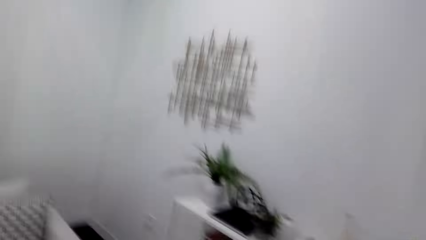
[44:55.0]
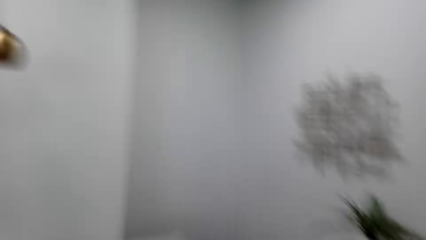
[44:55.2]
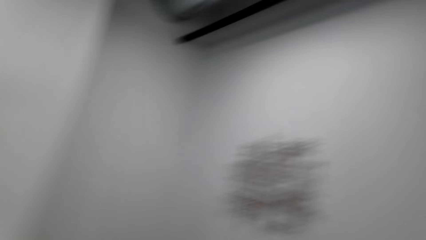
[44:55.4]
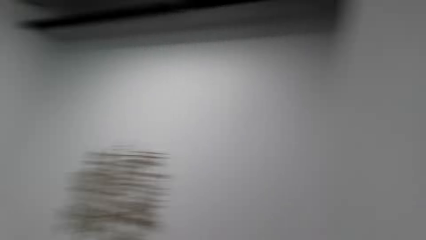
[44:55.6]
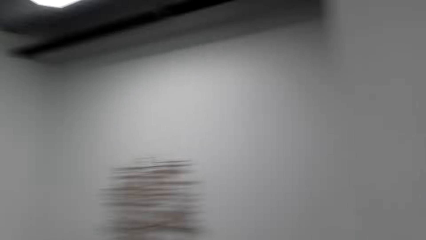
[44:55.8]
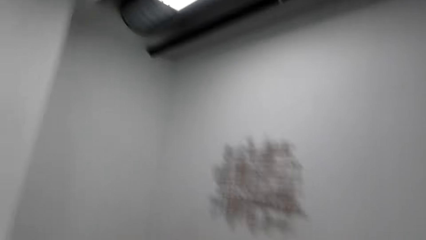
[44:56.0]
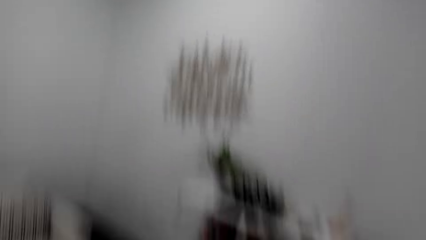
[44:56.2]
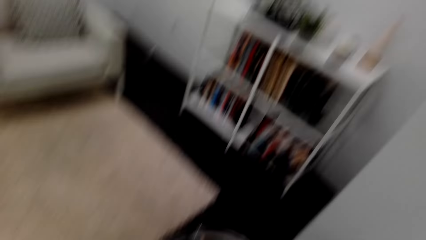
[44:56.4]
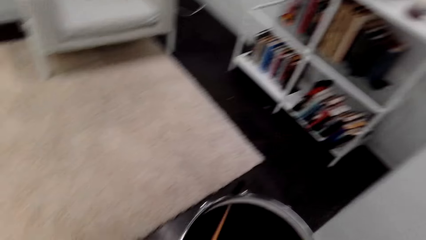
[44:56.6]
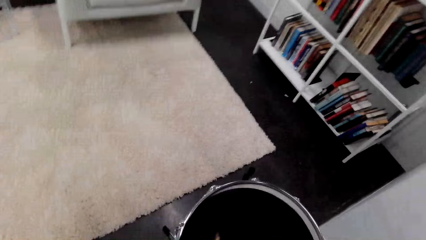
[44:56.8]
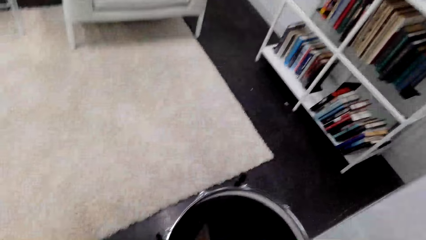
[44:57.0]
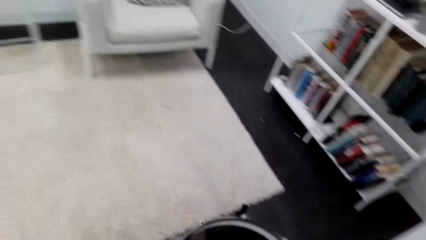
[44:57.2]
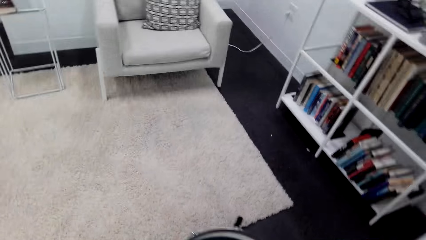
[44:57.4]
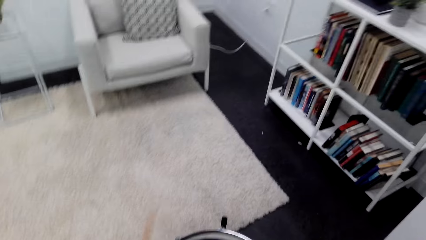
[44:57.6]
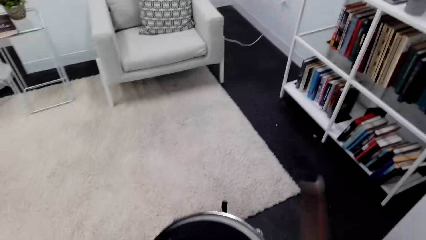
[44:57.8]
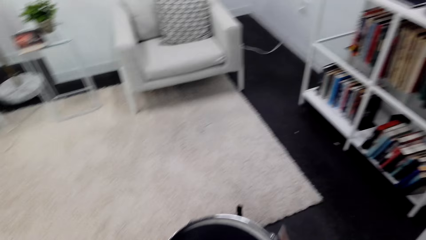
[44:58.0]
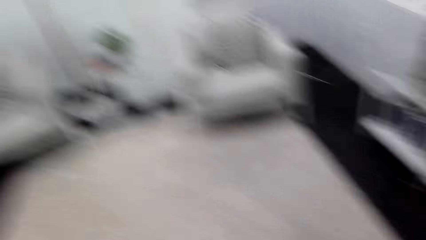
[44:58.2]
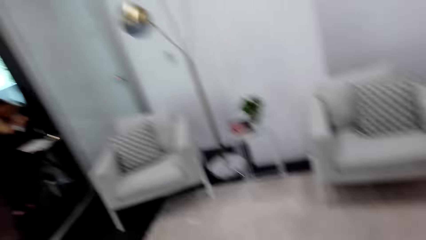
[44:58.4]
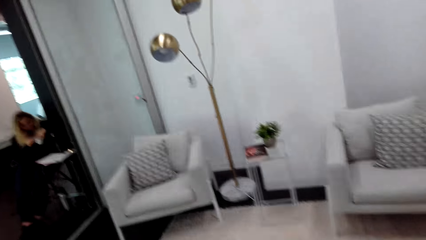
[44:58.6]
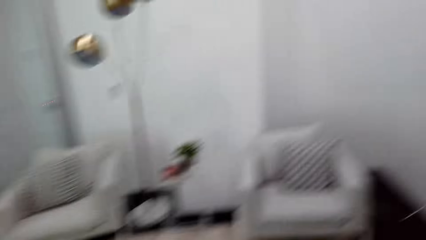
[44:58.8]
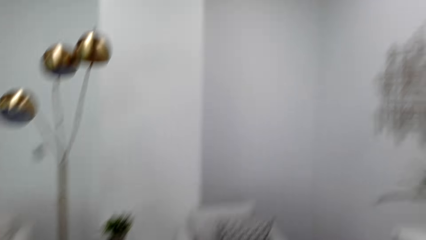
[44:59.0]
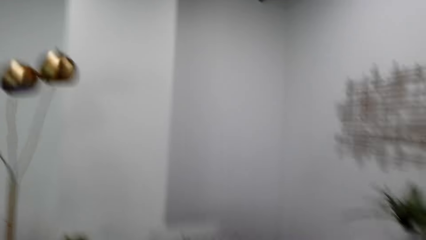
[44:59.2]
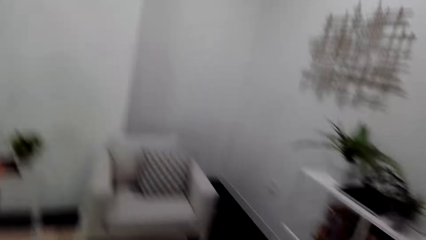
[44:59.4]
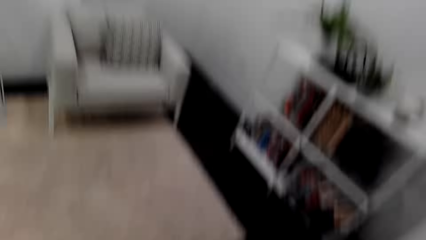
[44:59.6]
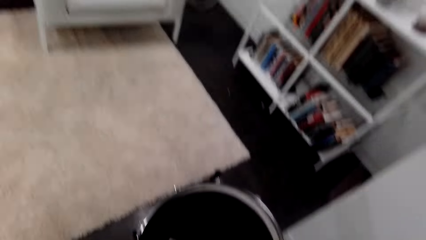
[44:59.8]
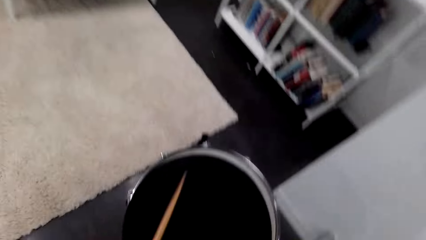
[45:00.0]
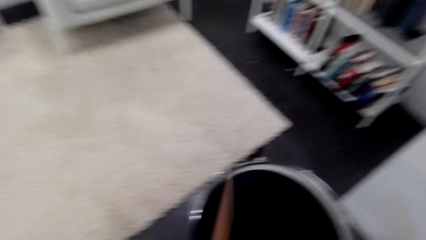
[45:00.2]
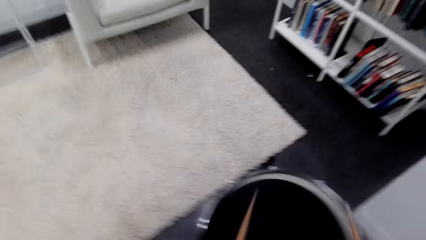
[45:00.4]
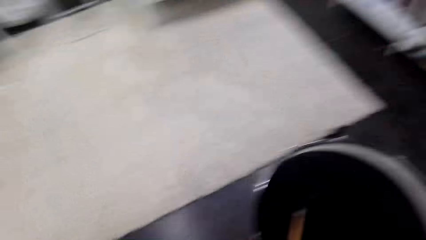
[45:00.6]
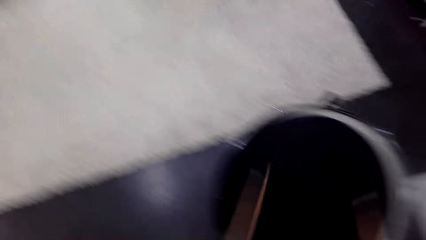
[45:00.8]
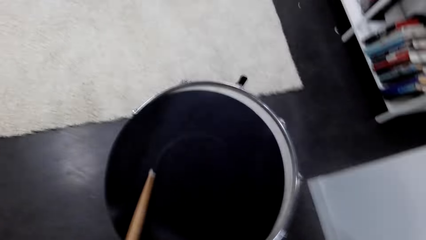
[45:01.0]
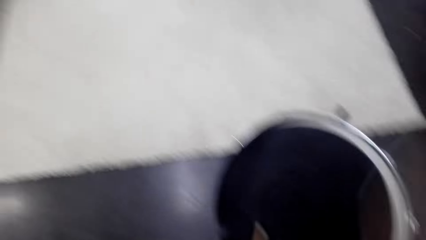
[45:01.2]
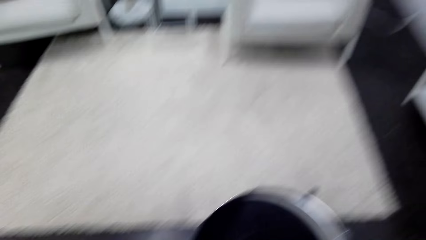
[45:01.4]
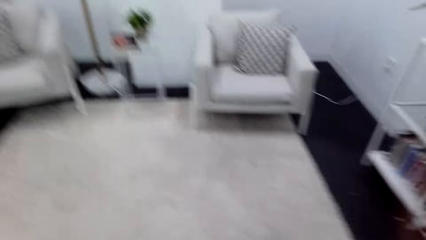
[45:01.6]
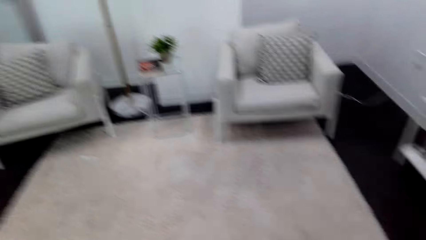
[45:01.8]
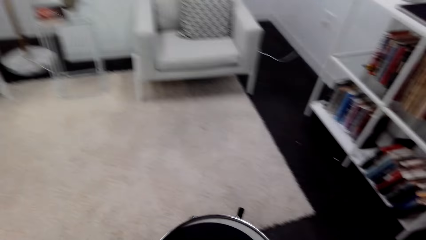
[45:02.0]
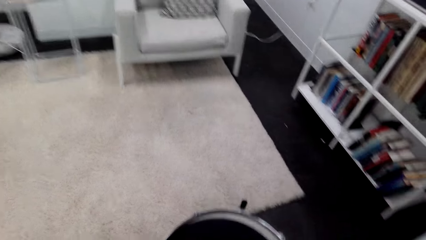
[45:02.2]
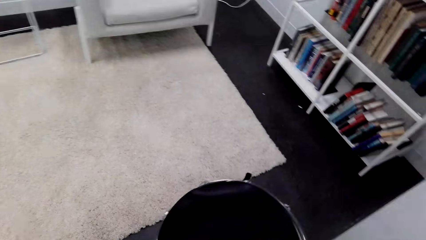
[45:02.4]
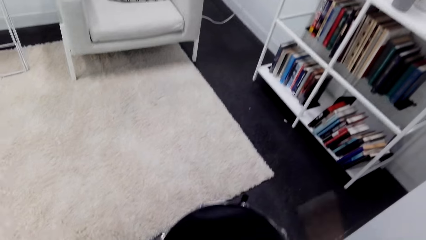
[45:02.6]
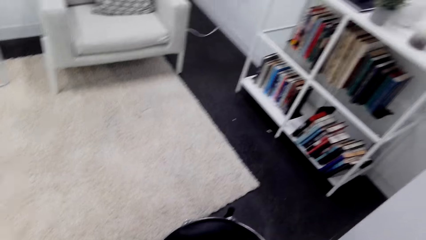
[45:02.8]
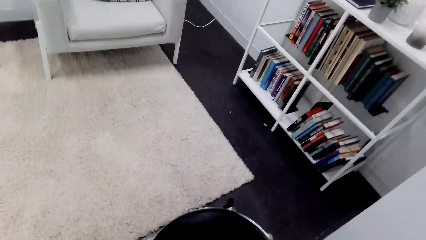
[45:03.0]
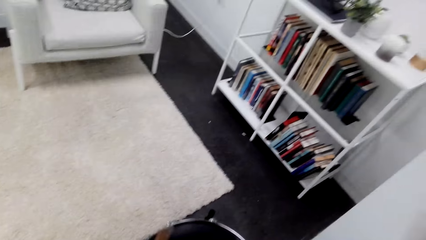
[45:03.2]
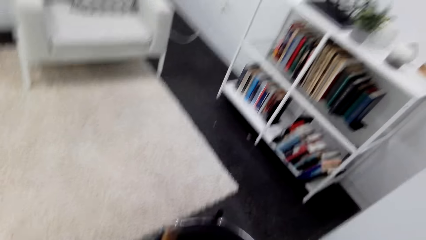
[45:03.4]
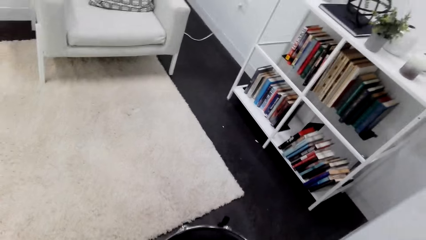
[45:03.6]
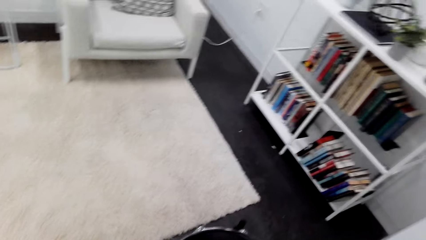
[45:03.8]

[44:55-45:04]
The camera wearer beats the drum and looks around.

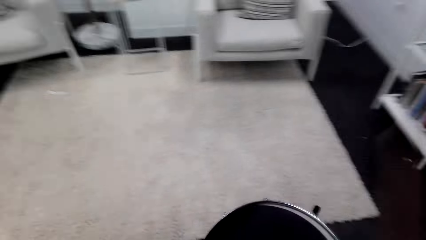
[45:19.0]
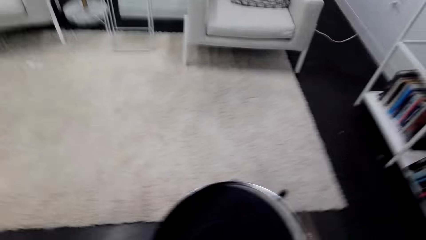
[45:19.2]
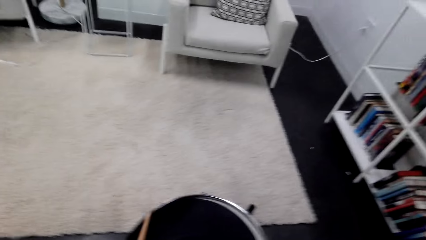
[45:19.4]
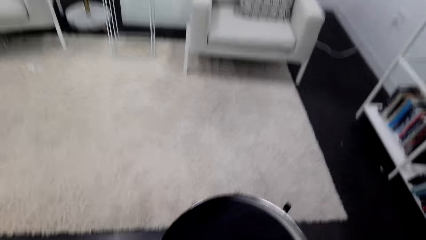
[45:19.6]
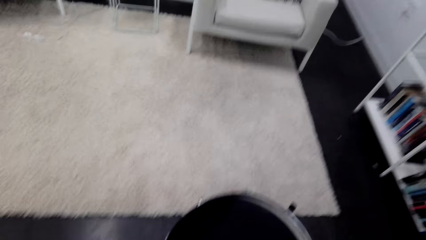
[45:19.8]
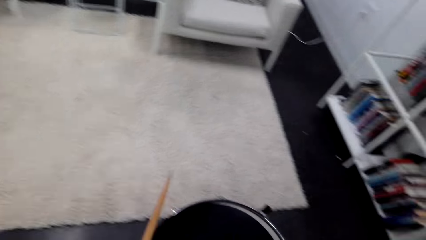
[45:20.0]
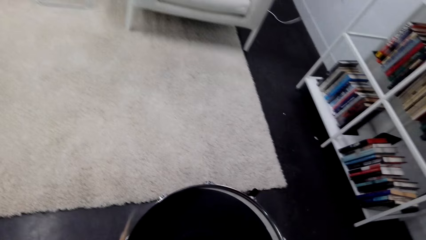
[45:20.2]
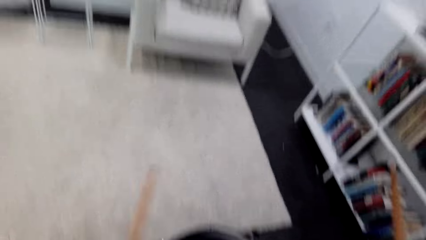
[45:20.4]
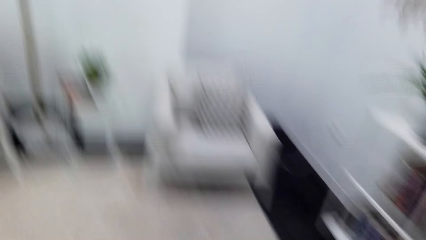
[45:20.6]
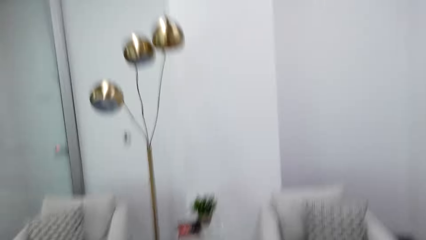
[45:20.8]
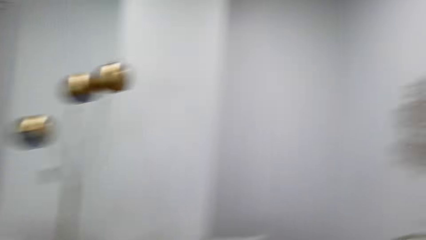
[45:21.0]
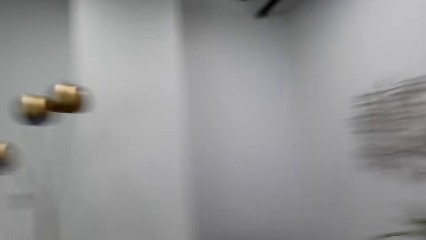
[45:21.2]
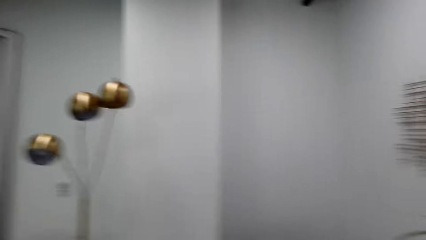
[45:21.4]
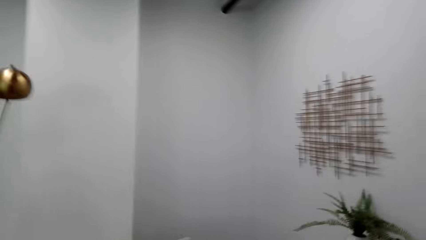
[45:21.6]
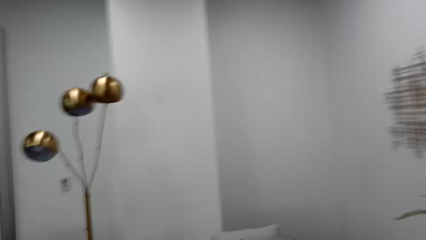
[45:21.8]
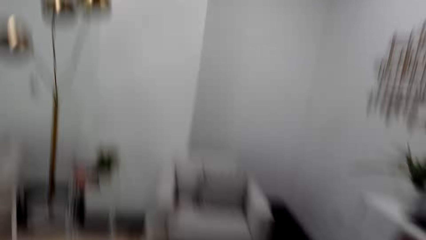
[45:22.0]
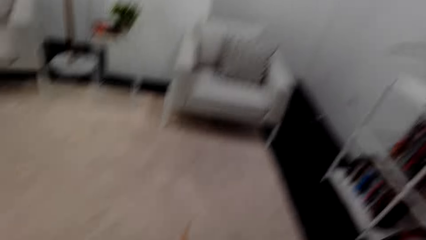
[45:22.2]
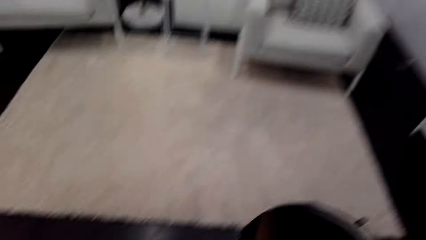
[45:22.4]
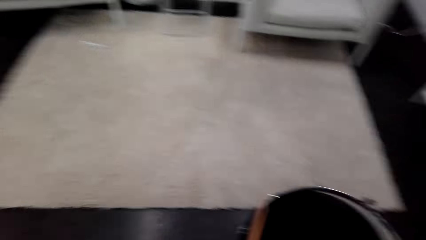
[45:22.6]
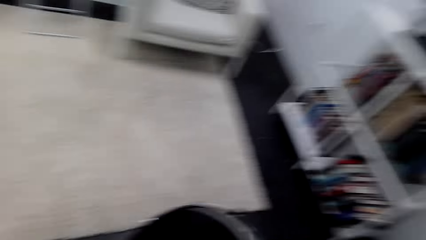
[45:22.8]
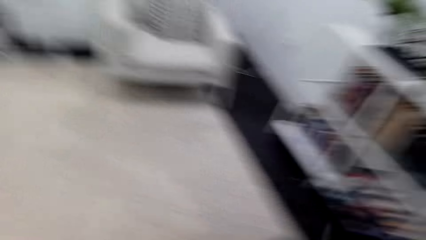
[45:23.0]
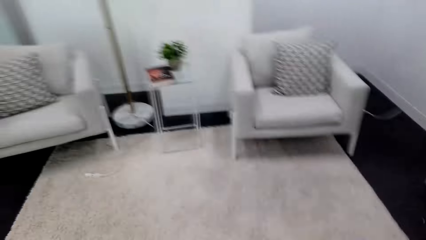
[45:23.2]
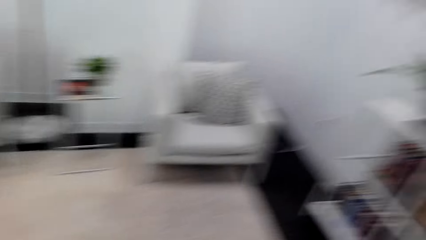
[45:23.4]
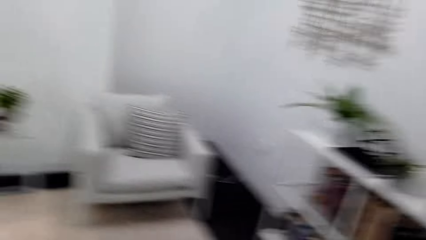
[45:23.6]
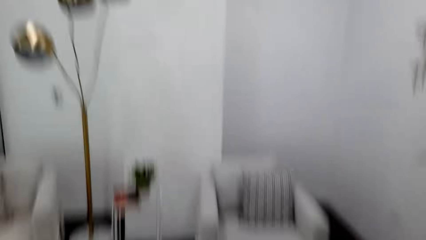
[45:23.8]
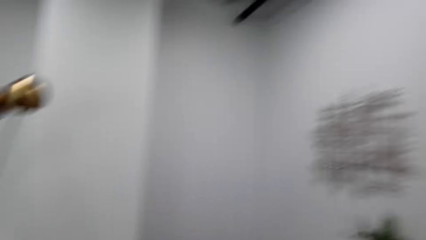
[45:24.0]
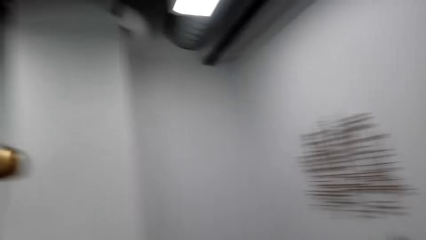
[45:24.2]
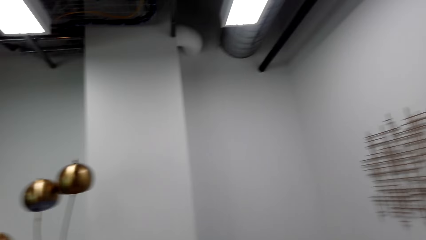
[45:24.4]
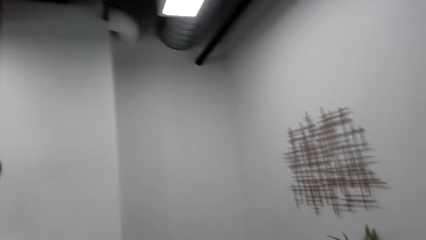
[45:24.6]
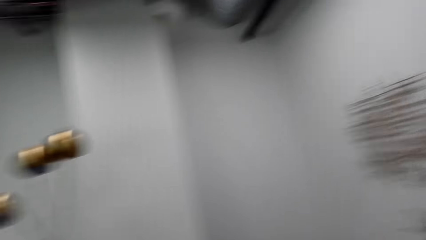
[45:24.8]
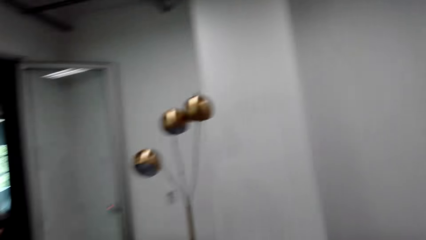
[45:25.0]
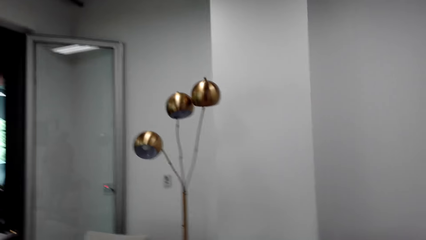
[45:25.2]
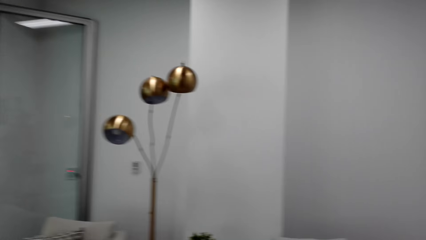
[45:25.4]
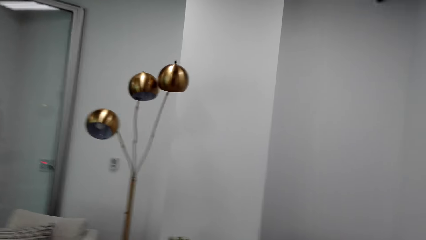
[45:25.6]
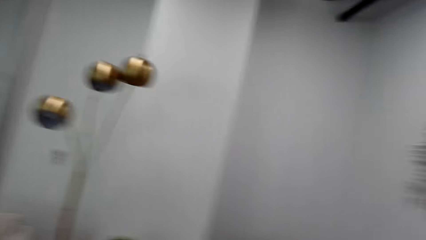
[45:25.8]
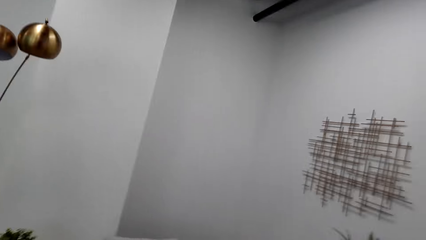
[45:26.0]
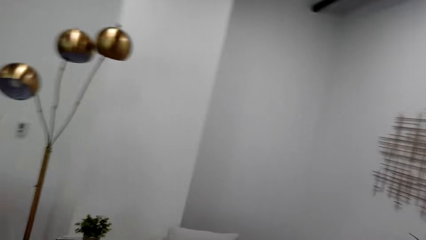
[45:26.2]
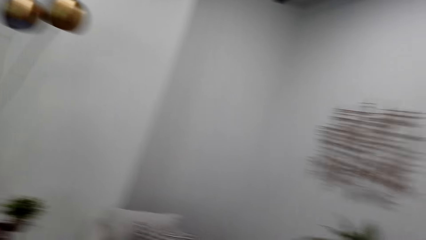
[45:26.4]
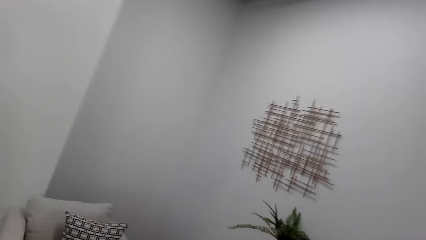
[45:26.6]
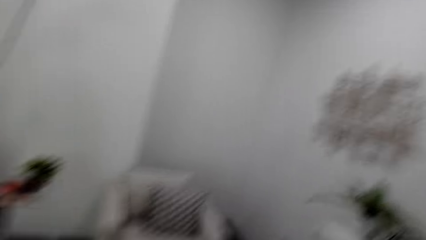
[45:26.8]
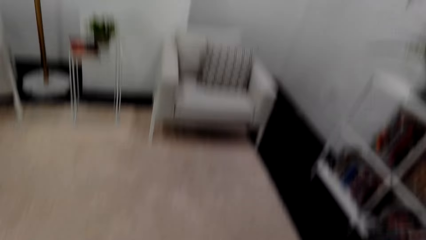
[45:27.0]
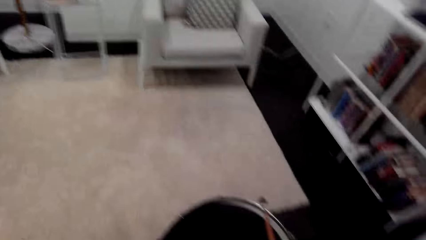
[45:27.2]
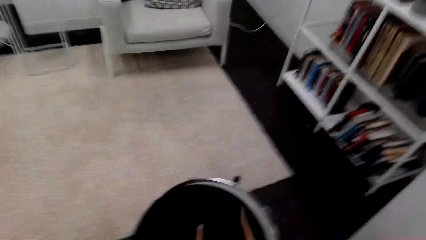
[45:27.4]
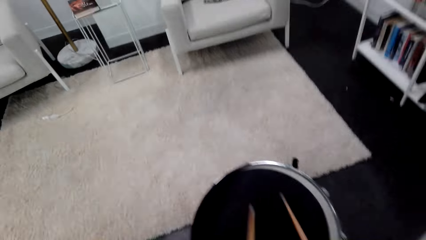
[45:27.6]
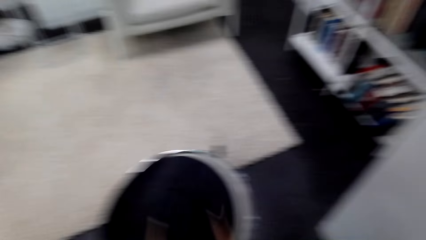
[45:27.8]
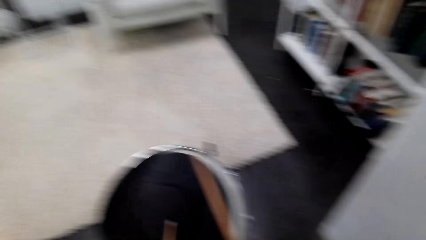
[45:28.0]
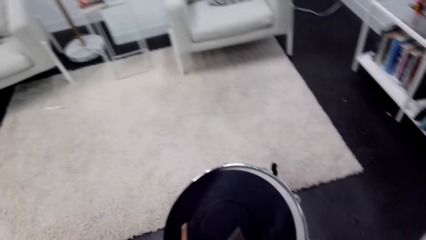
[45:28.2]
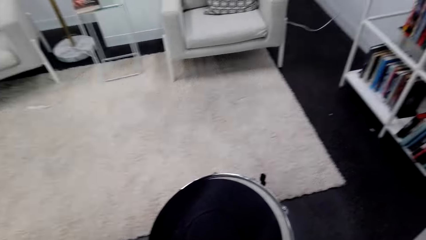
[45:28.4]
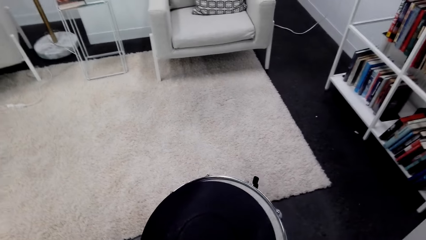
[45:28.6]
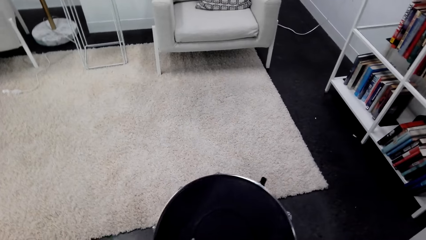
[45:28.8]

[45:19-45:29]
The camera wearer beats the drum and looks around. They beat the drum and look around.
